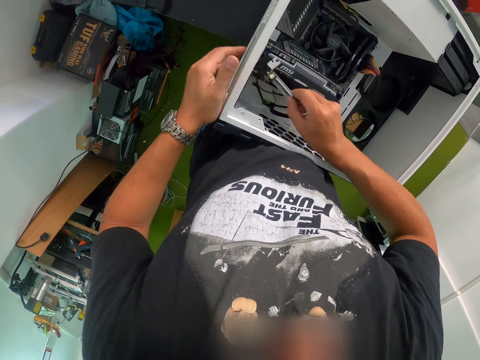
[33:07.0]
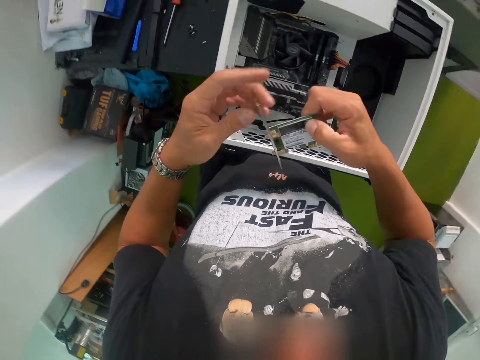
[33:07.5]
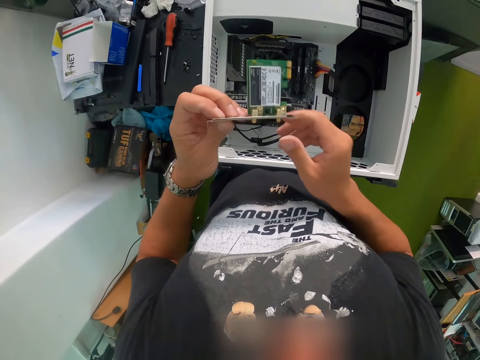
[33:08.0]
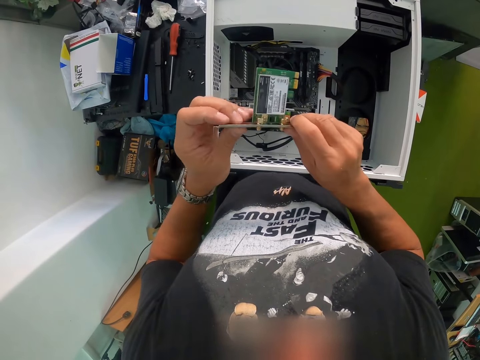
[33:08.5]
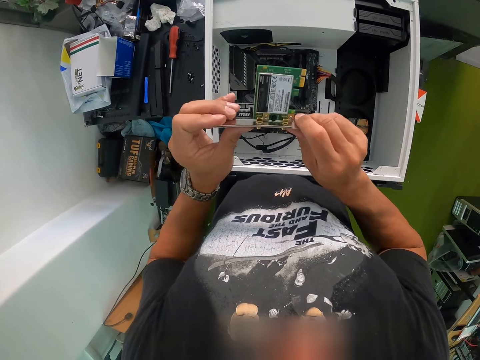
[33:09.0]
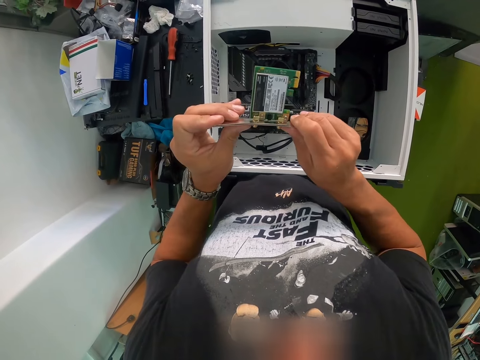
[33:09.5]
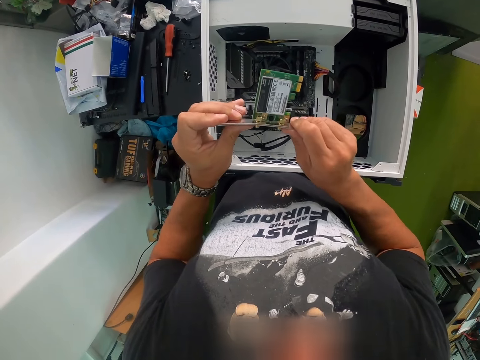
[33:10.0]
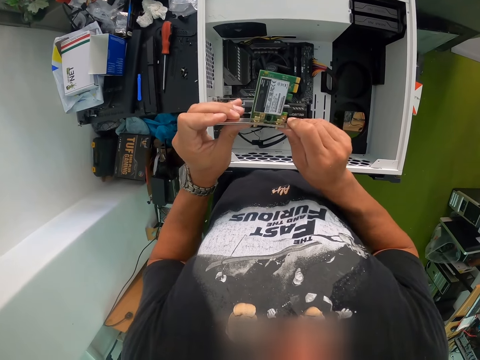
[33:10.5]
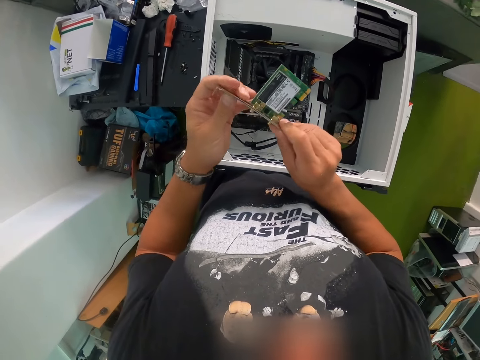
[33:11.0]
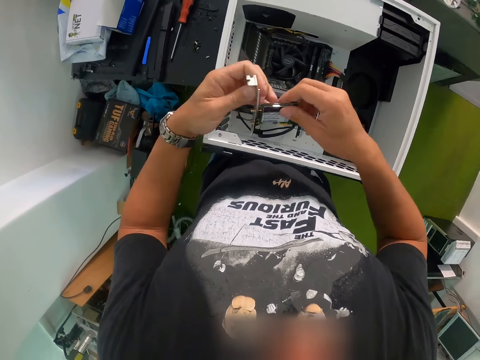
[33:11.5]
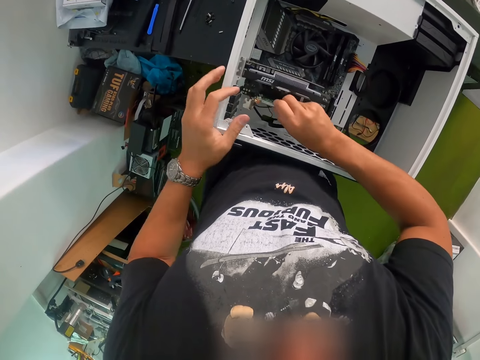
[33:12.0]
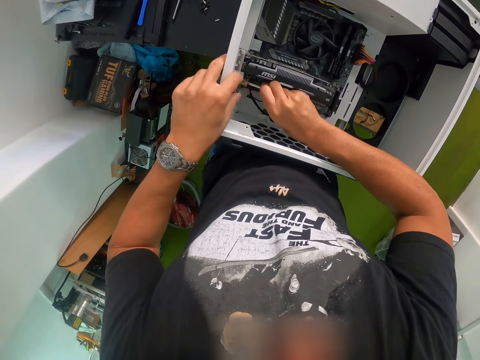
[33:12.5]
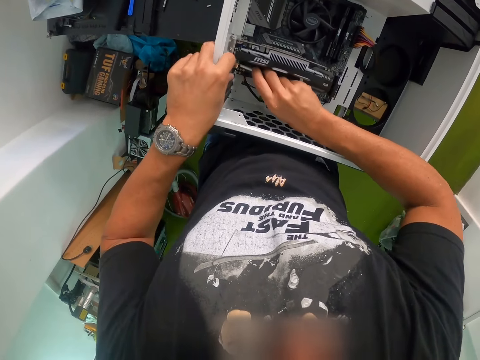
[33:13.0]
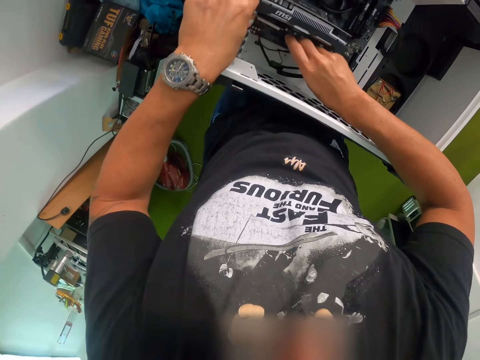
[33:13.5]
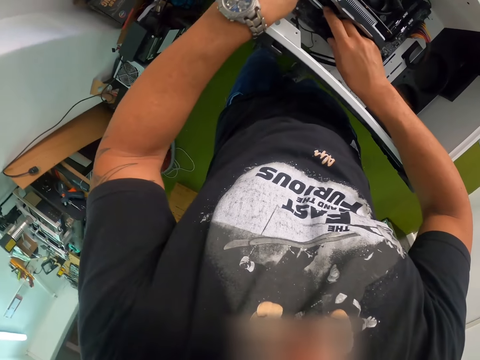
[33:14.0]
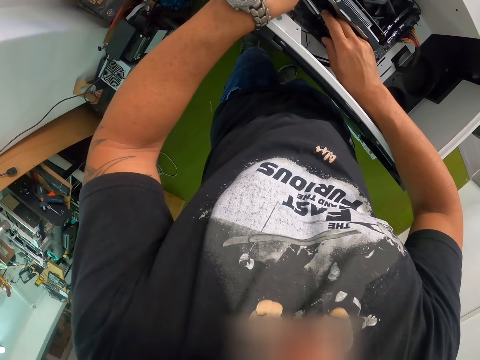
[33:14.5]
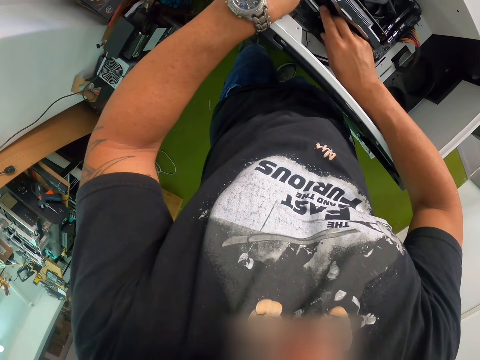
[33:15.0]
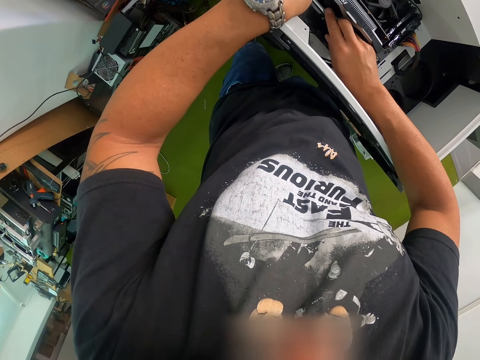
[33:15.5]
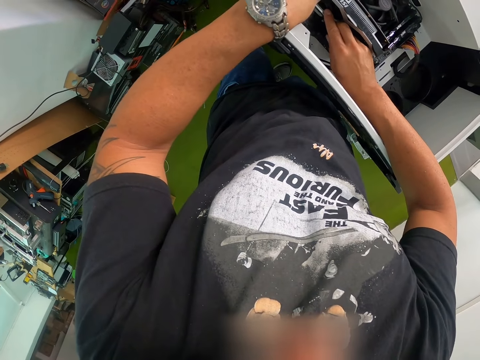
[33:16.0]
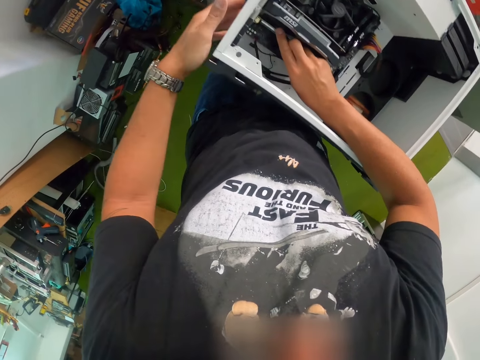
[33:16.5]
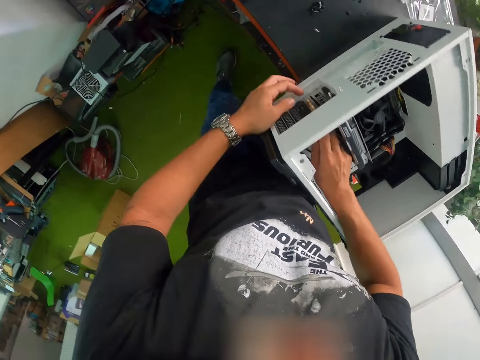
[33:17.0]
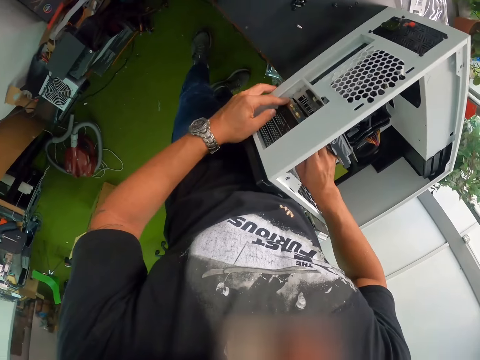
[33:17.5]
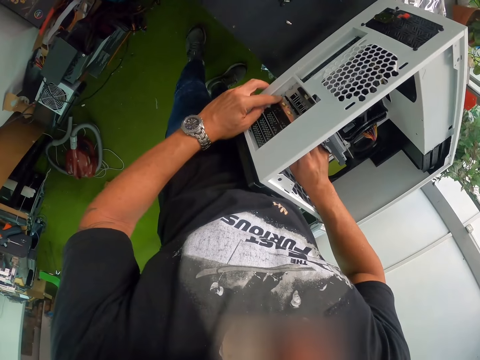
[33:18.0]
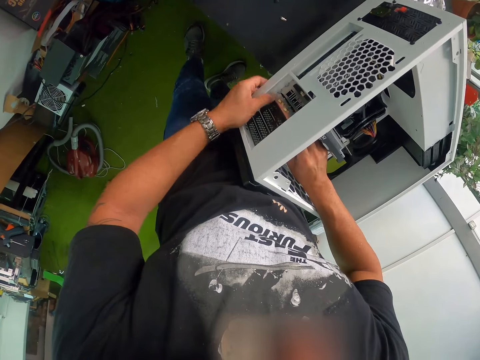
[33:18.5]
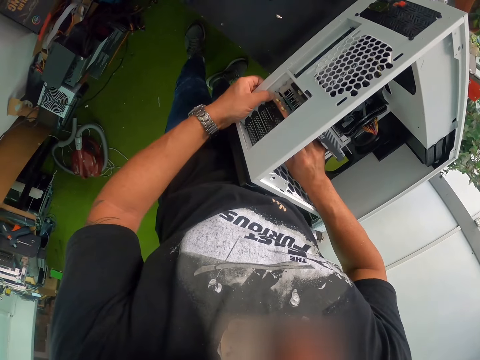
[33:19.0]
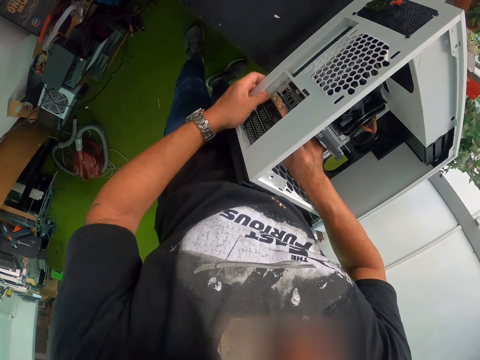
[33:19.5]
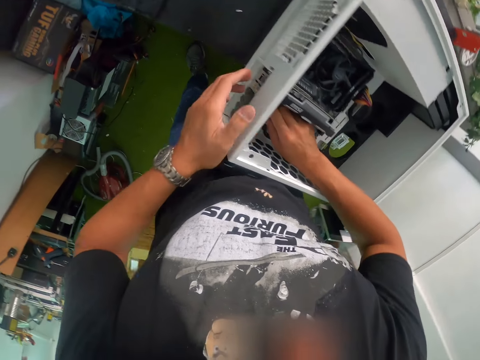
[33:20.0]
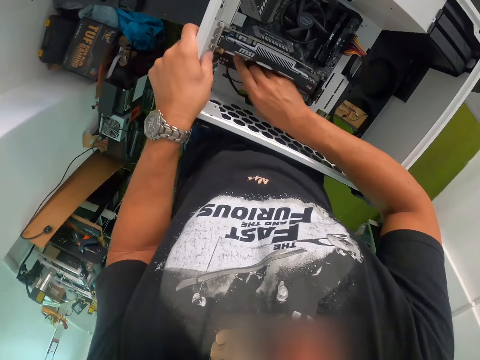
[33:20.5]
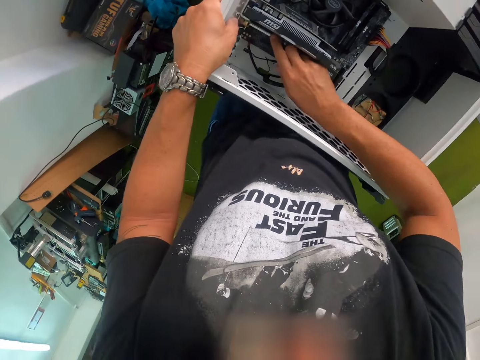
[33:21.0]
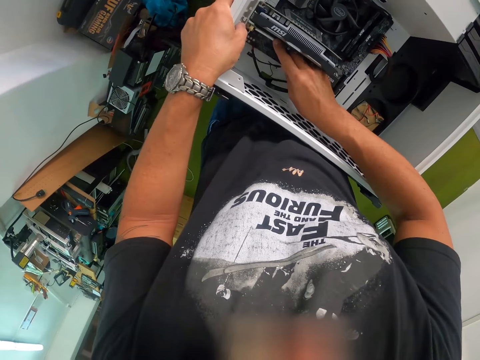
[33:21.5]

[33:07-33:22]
The camera wearer removes the panel in the computer system with his right hand. He holds something with both hands. He adjusts the panel with both hands. He fixes the panel in the computer system with both hands. He places something back to the CPU housing. He fixes something in the CPU housing.

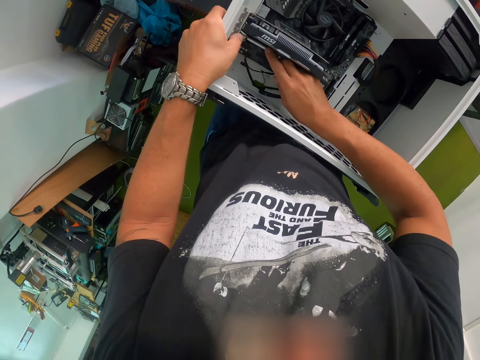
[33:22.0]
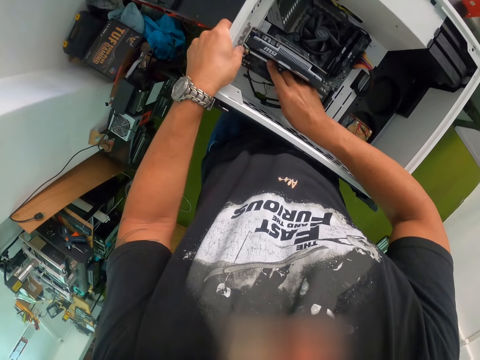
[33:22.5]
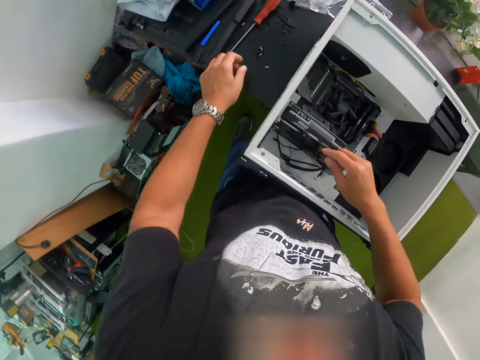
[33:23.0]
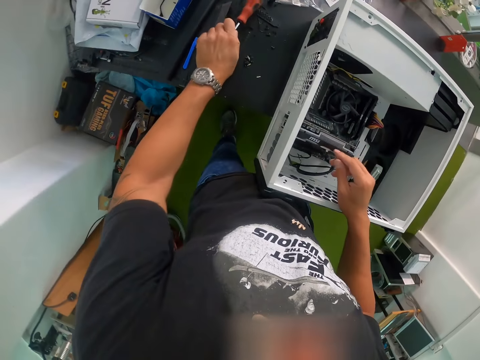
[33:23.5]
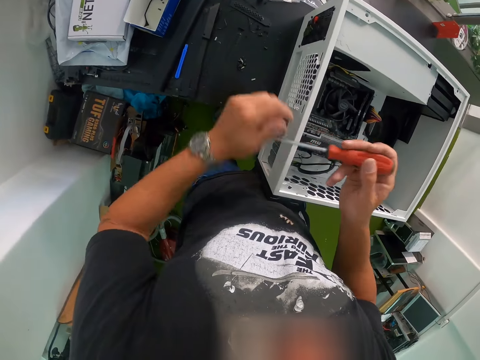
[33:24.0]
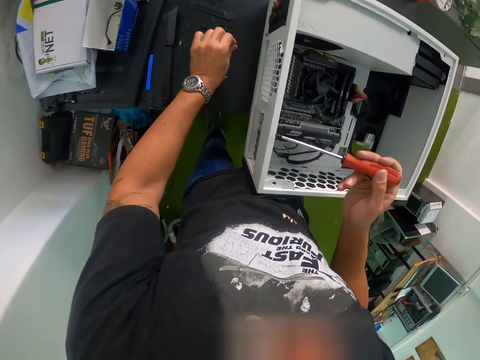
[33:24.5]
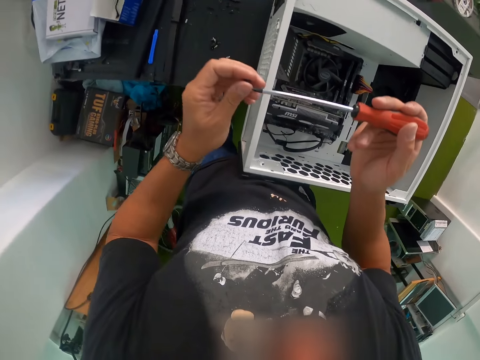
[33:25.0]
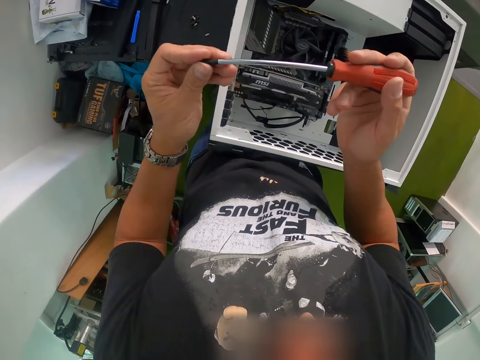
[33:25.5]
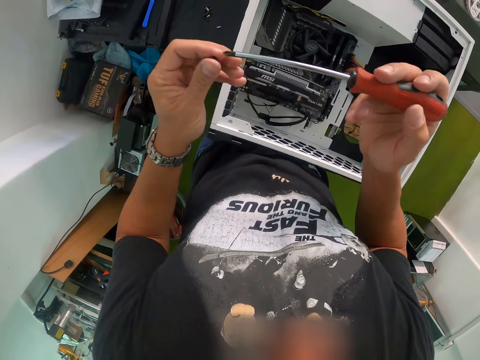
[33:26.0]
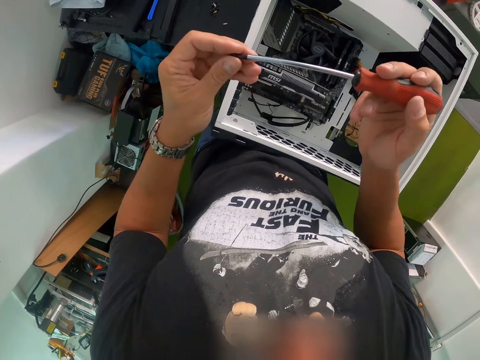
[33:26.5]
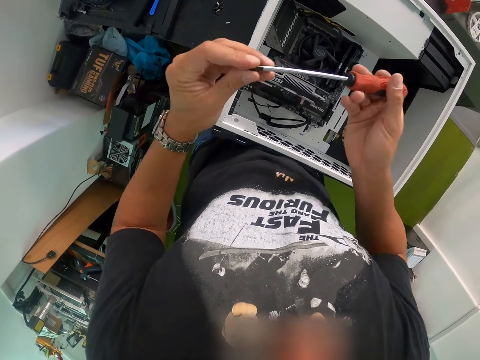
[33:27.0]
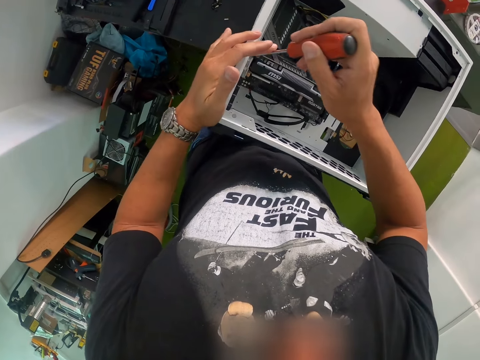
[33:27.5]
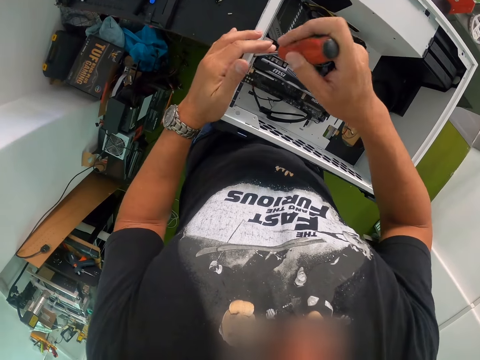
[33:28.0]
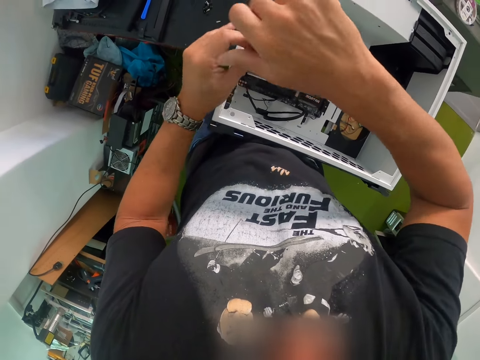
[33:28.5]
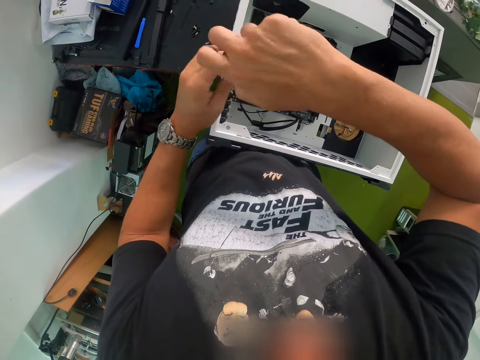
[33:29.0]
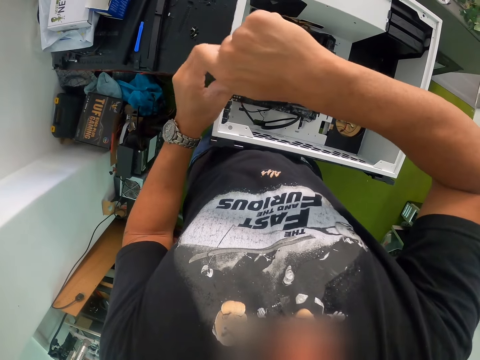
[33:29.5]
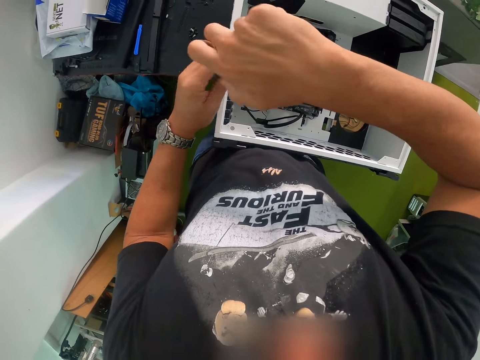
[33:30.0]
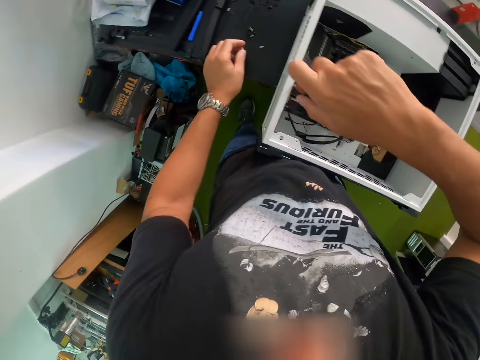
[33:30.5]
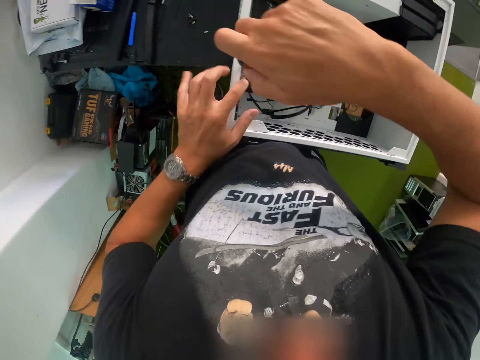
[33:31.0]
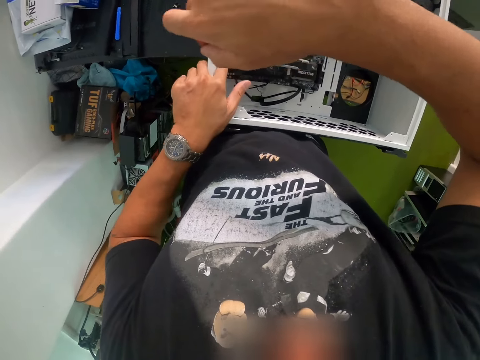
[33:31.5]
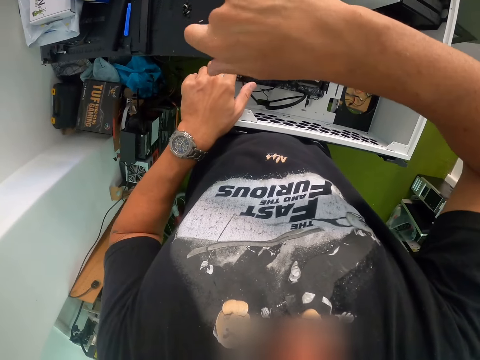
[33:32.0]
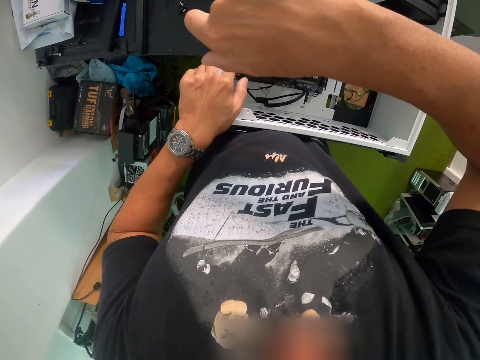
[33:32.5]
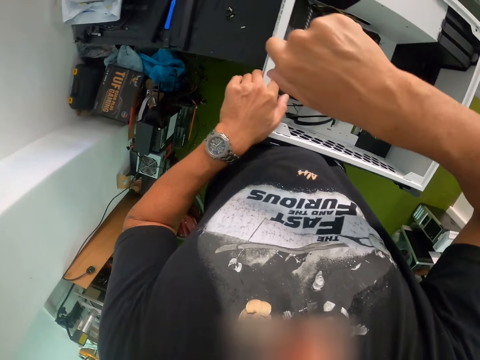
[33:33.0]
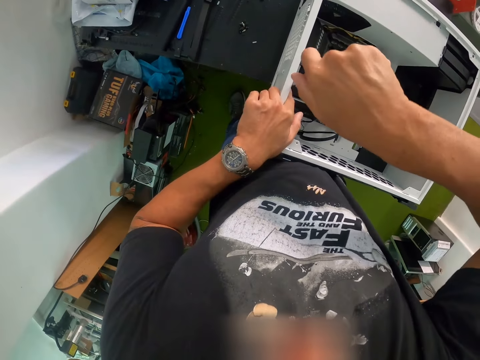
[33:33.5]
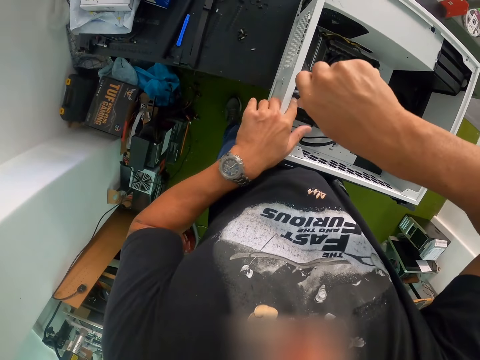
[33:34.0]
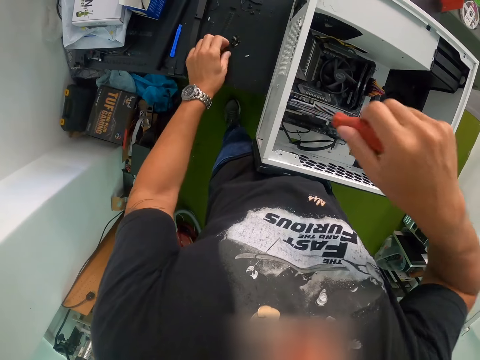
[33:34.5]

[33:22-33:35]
The camera wearer picks up a screwdriver on a slab with his left hand. He passes the screwdriver from his left hand to his right hand. He picks up a screw on the slab with his left hand. He fixes the screw on the screwdriver with his left hand. He screws the panel in the computer system with the screwdriver with both hands. He holds the computer system with his left hand. He screws the panel in the computer system with the screwdriver in his right hand.
